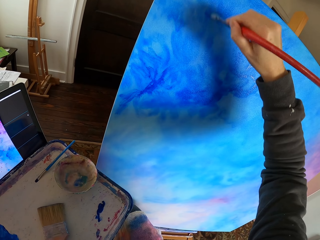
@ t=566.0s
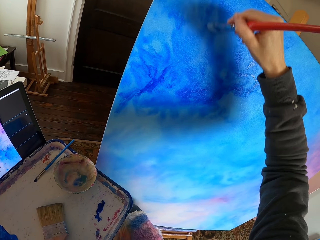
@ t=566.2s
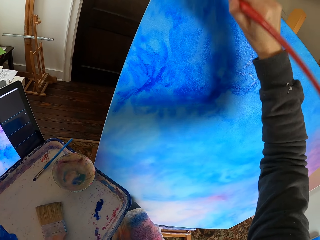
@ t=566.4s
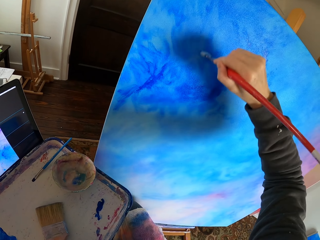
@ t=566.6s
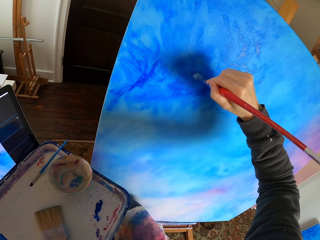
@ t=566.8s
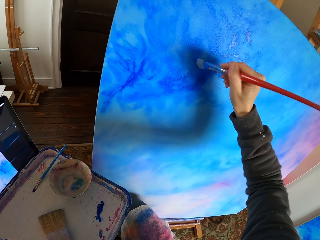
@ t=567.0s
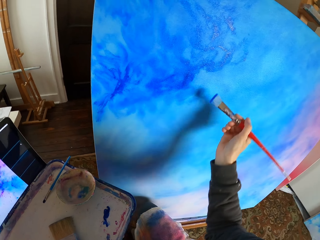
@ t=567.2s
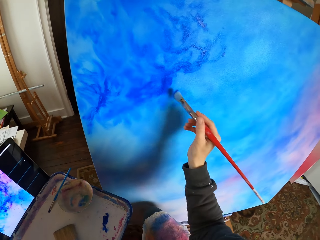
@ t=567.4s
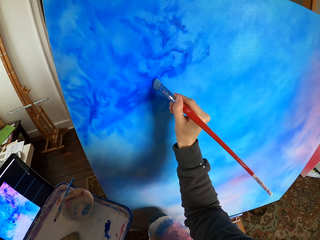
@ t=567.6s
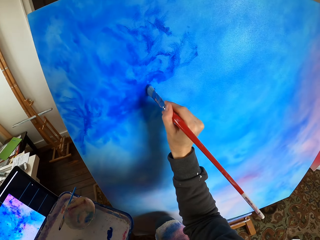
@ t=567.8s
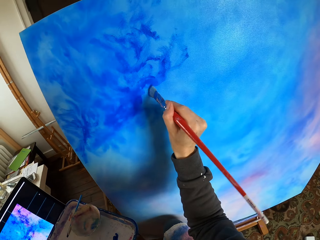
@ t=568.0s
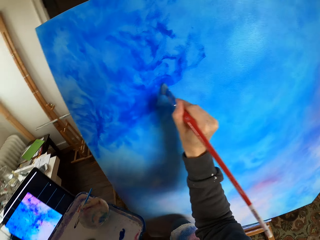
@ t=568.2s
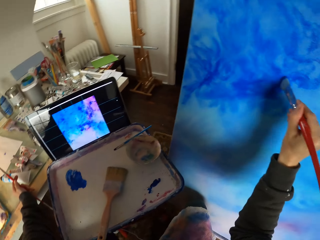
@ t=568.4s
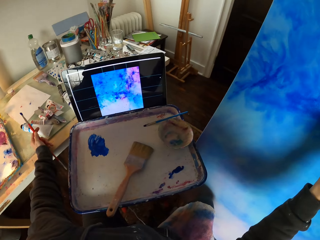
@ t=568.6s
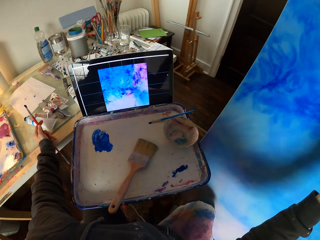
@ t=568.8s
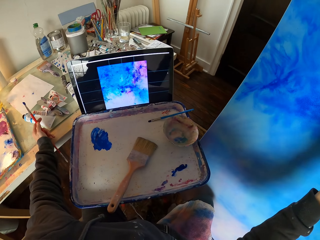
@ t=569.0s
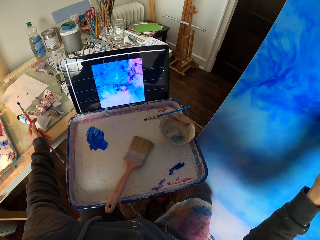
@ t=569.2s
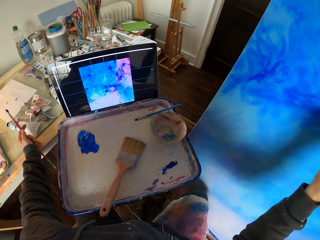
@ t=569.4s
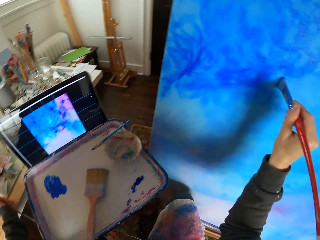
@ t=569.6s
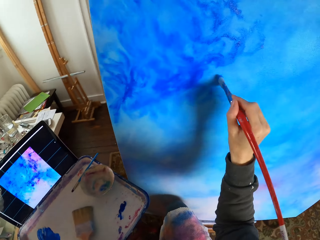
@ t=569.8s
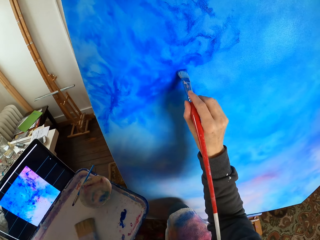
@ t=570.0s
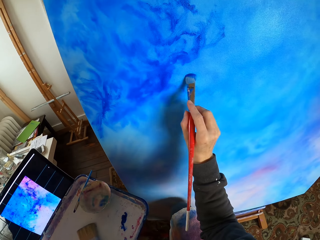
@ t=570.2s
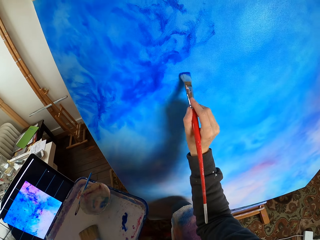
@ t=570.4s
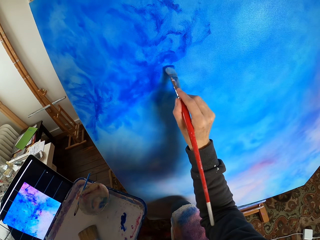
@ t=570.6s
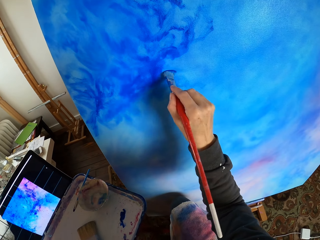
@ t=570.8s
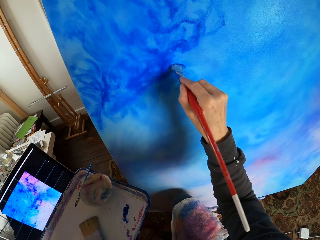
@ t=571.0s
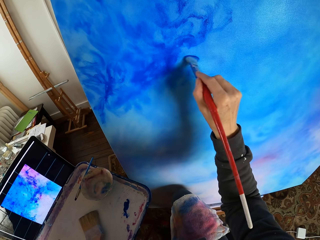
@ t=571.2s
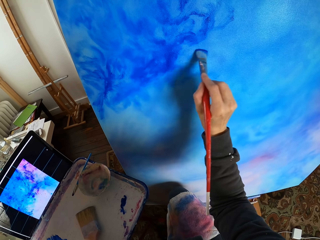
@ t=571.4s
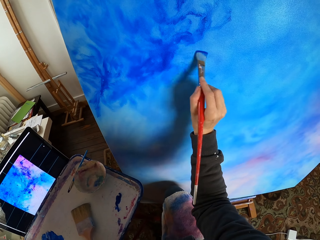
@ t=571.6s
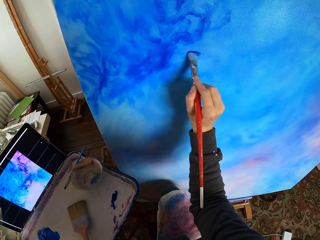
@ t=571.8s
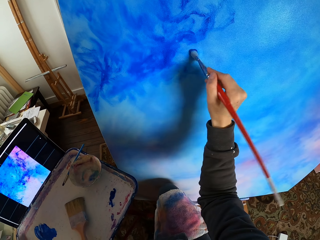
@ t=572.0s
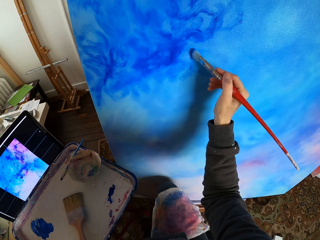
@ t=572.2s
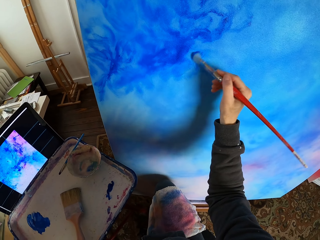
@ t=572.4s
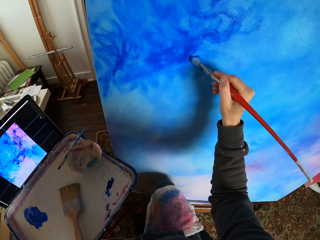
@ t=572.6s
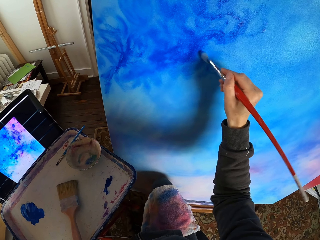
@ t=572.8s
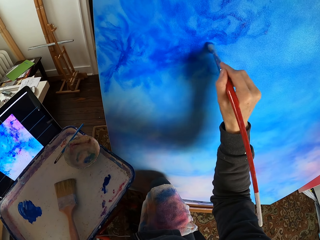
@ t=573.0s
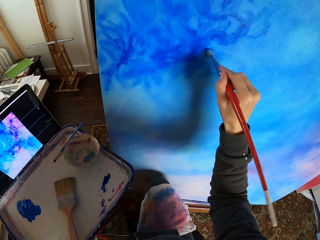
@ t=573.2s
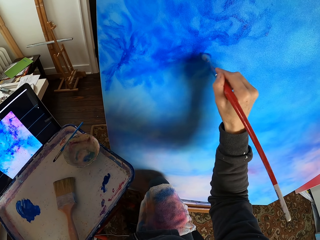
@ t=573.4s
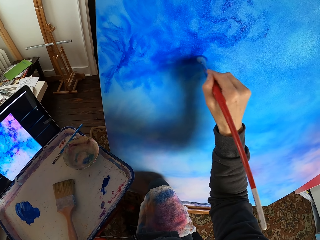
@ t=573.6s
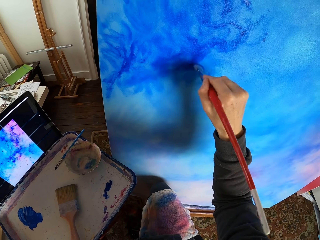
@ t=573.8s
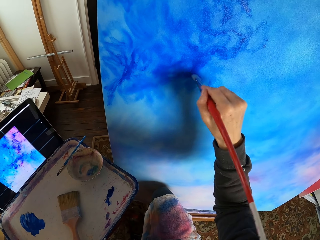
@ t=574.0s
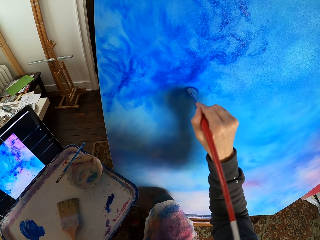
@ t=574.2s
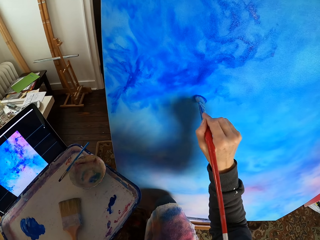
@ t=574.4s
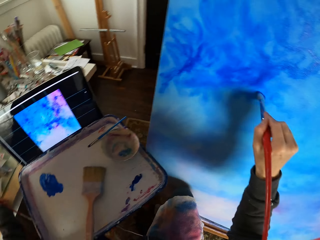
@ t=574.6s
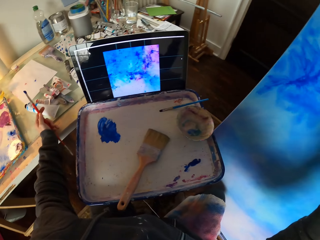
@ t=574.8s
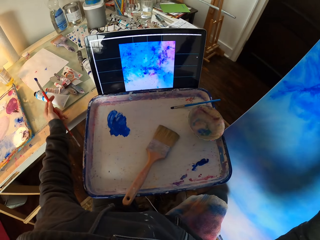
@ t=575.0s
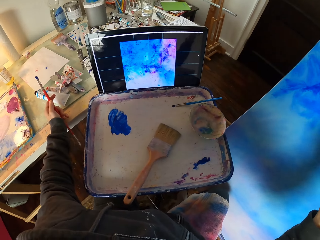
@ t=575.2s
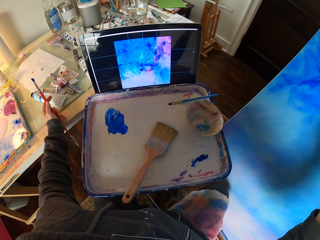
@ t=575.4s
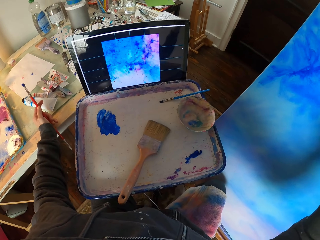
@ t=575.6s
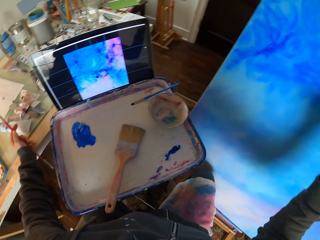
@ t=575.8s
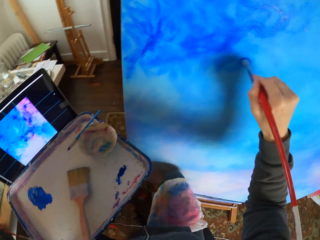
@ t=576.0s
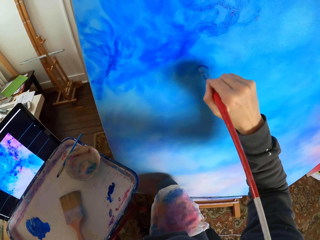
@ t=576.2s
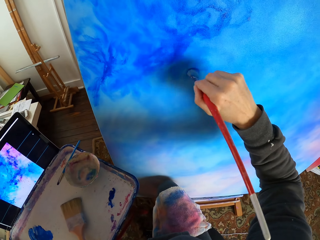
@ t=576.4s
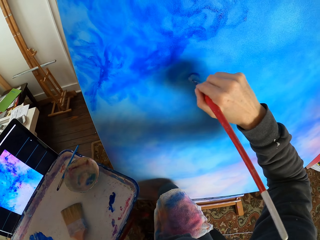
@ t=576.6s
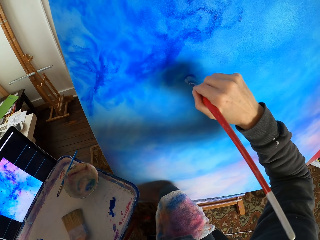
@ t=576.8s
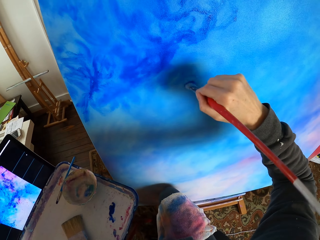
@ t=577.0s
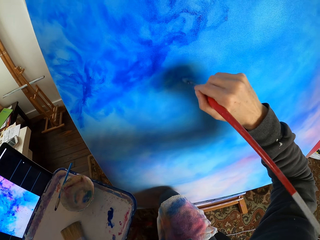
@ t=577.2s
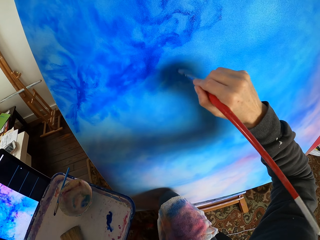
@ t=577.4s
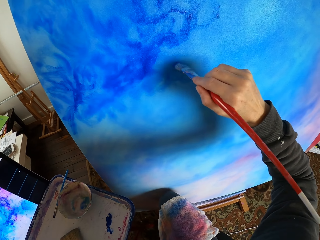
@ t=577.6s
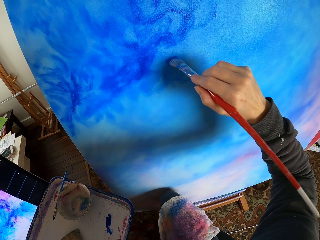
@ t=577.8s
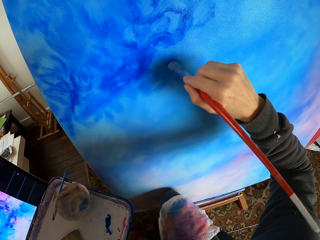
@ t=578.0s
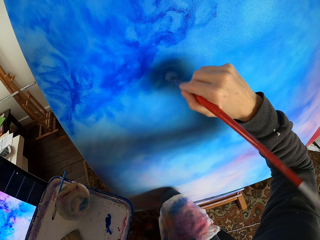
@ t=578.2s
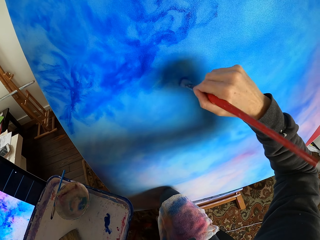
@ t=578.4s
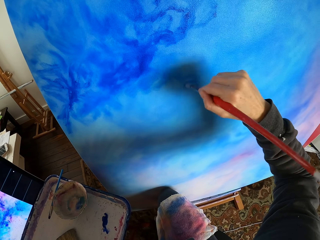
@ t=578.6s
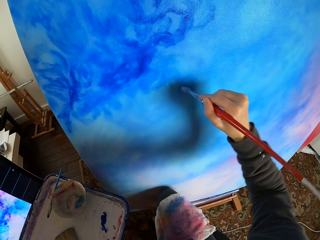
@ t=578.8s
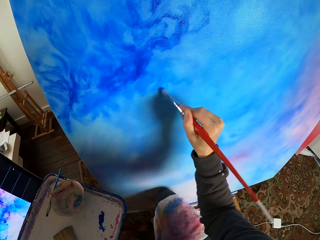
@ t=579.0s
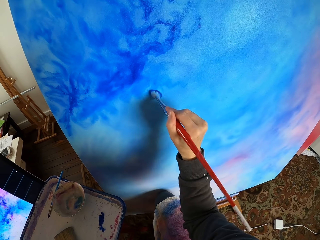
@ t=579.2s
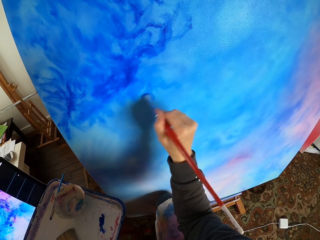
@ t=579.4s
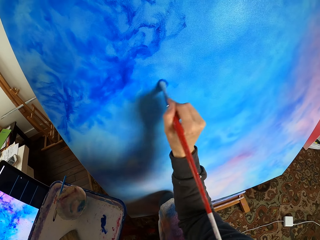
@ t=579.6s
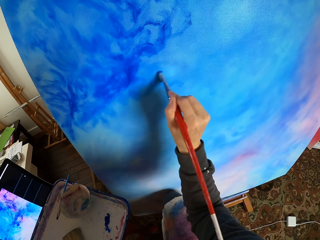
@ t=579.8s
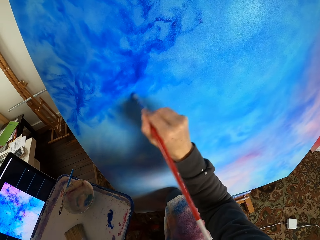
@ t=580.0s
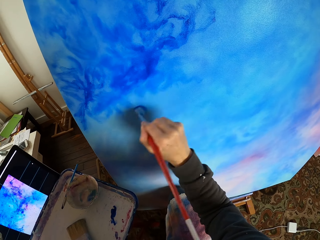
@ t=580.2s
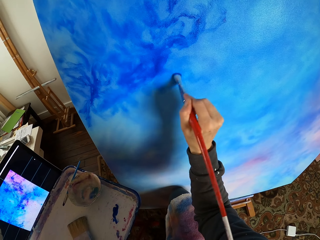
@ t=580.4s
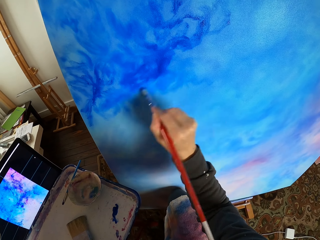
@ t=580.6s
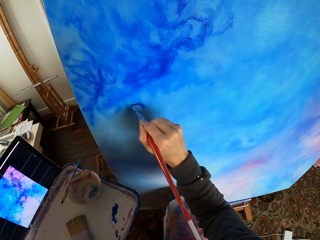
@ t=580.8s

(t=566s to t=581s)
The camera wearer looks at the screen. They dry brush art with a brush. They look at the screen. They dry brush the art with the brush.

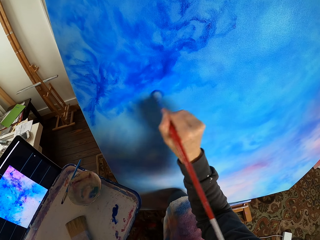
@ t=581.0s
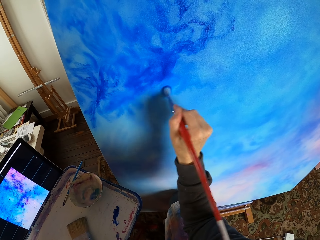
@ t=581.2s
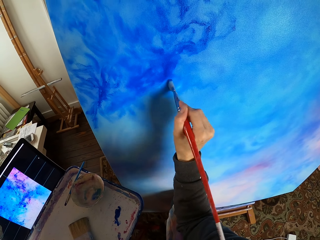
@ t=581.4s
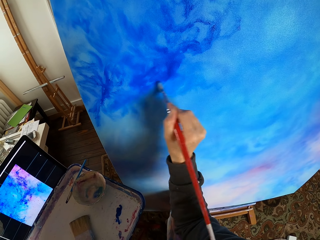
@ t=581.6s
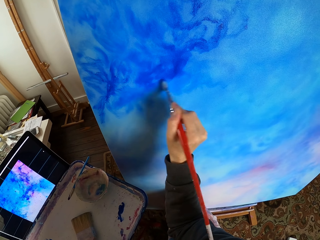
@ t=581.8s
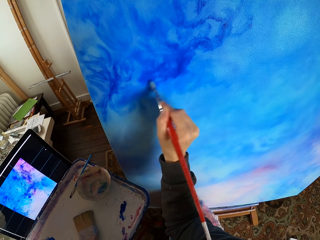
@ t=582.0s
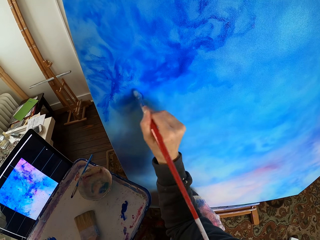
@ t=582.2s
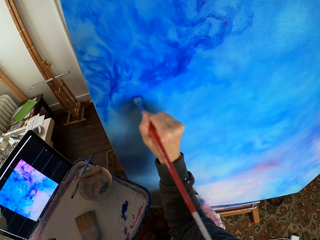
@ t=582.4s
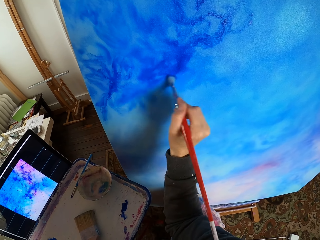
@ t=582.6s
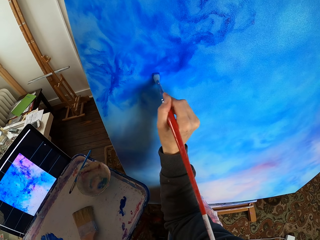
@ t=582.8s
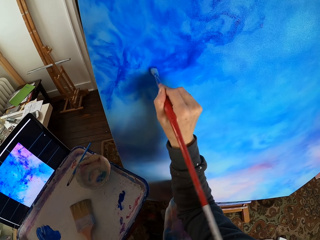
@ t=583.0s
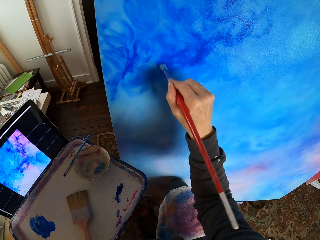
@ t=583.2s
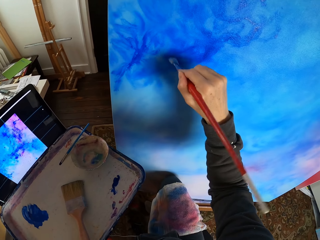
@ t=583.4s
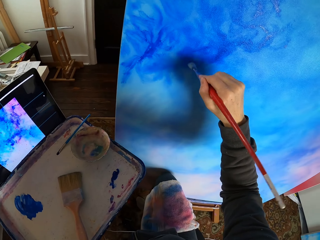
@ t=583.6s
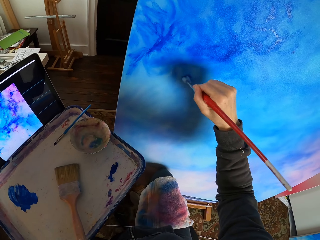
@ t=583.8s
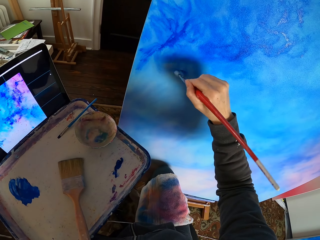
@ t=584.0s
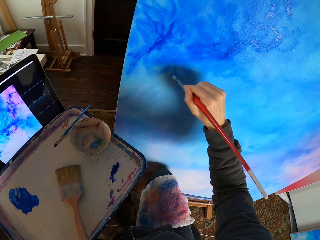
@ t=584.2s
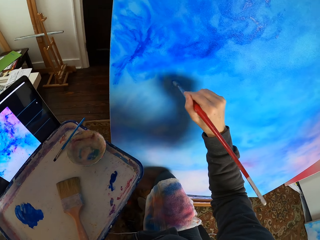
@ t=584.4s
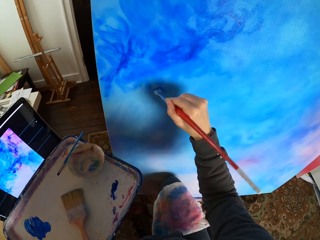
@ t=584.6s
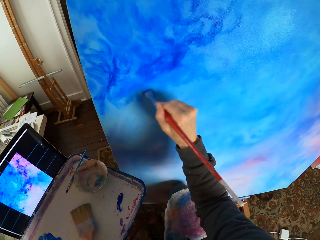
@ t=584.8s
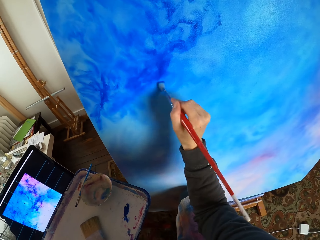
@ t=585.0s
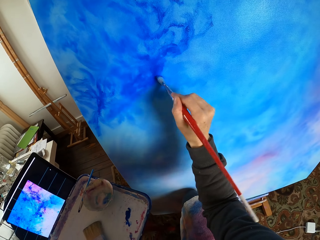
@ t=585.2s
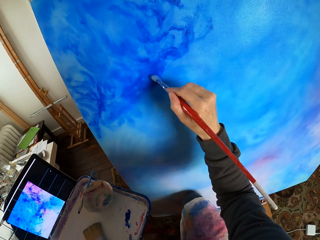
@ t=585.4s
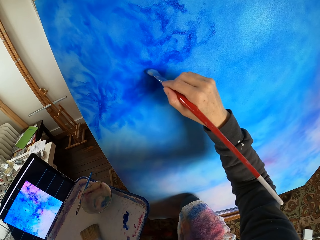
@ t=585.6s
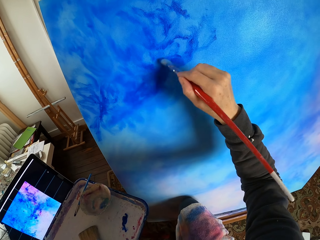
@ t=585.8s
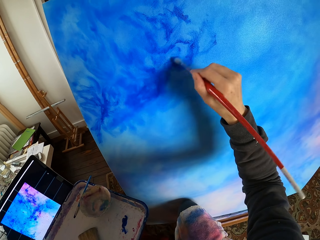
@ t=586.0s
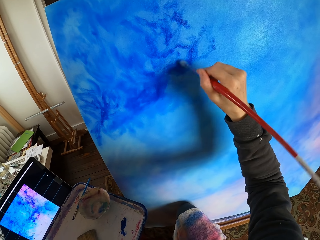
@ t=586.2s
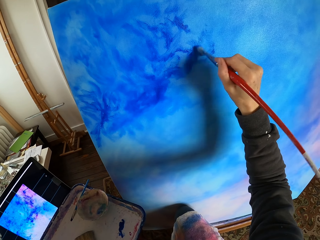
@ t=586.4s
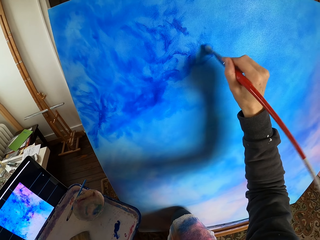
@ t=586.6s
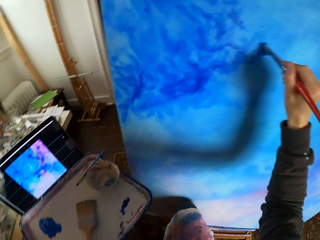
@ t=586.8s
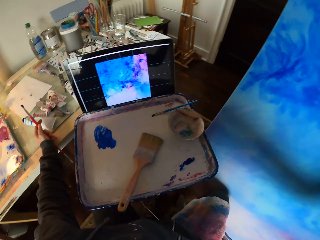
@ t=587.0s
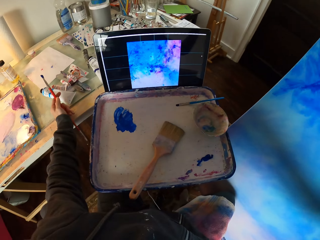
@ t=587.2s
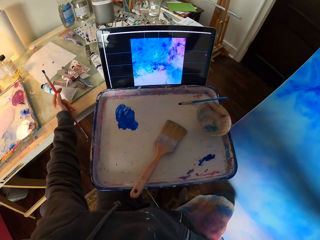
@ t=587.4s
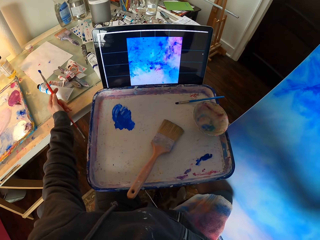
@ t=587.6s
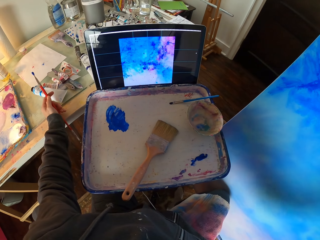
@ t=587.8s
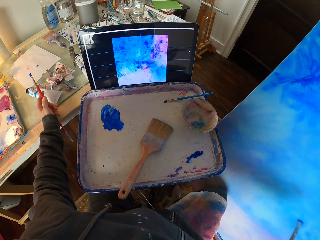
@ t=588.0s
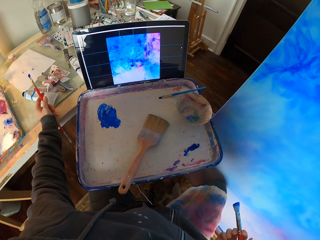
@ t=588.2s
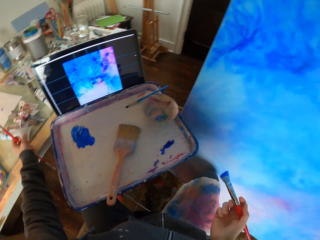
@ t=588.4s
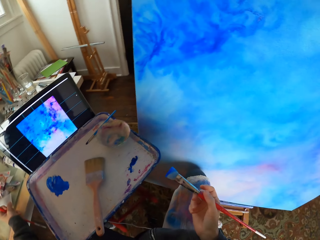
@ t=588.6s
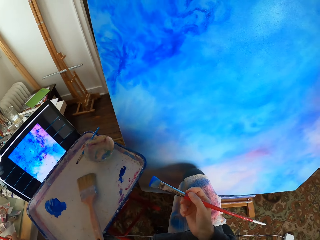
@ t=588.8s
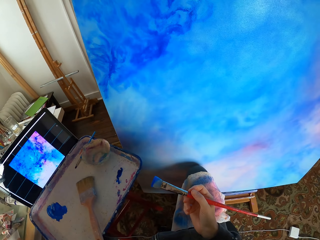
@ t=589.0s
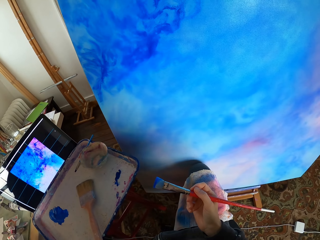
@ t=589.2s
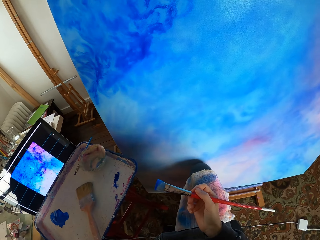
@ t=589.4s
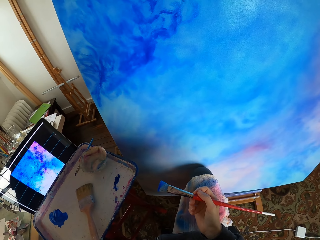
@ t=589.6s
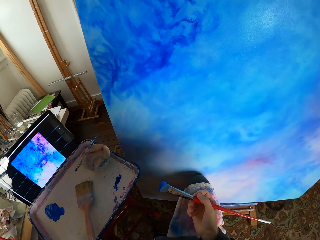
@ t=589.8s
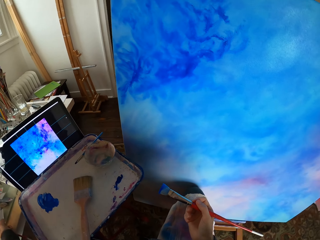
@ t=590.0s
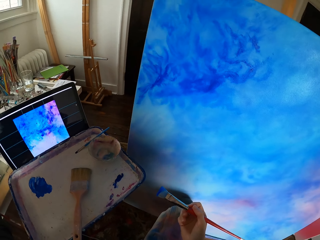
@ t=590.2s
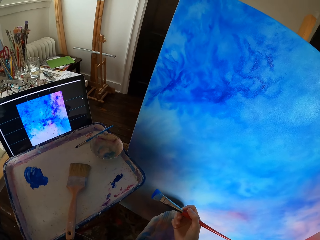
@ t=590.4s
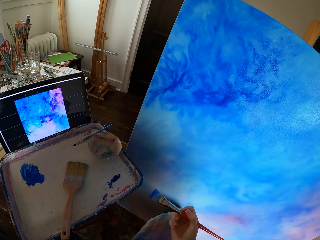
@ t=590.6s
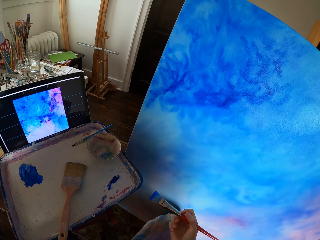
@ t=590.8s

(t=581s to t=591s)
The camera wearer looks at the screen. They look at the art.
